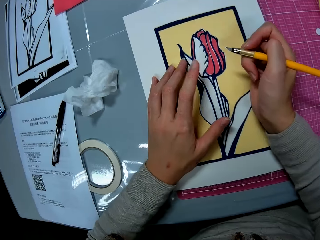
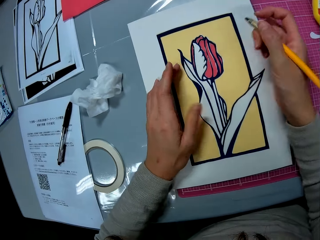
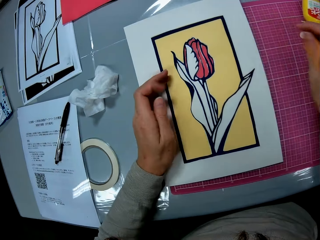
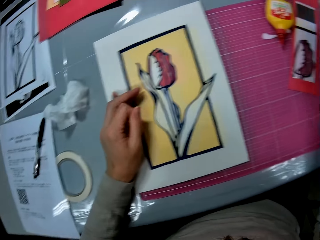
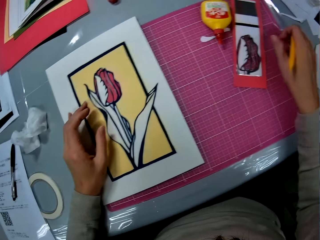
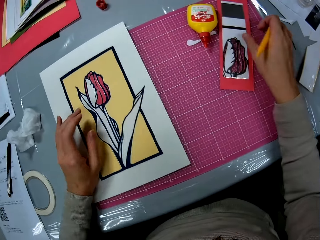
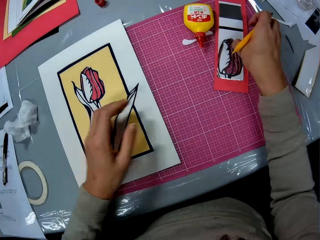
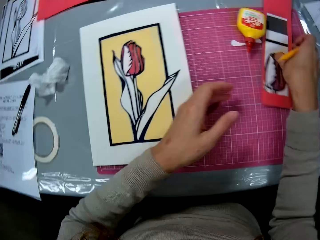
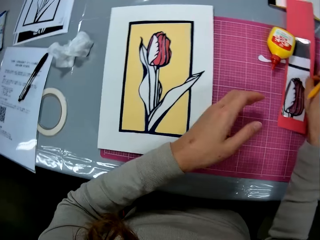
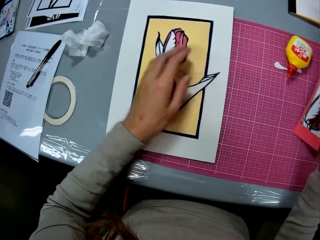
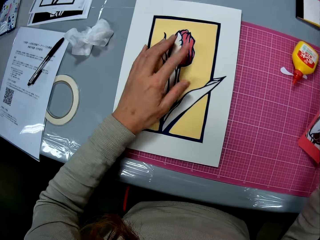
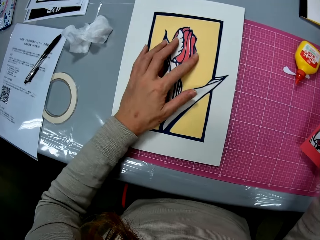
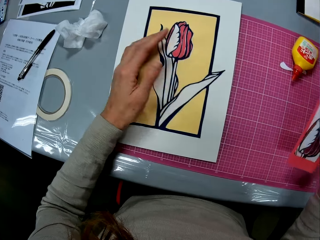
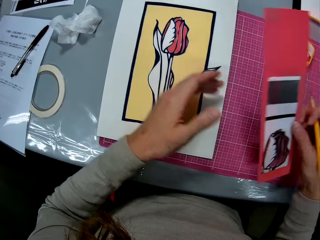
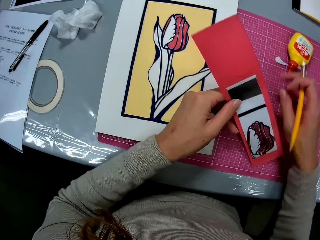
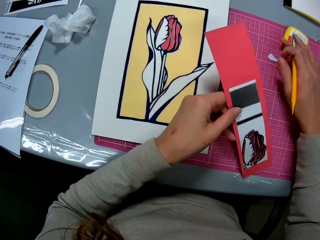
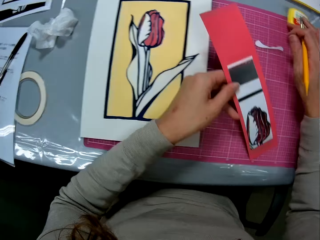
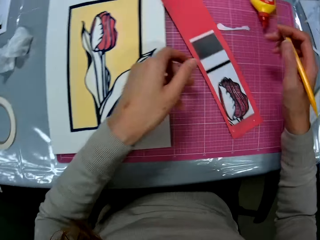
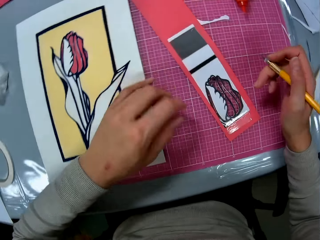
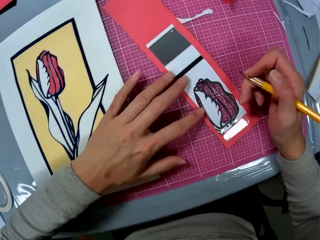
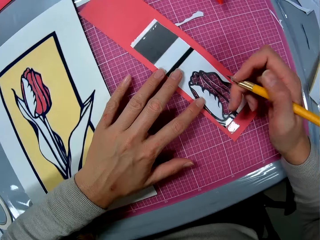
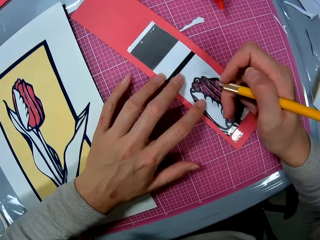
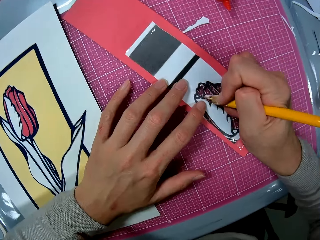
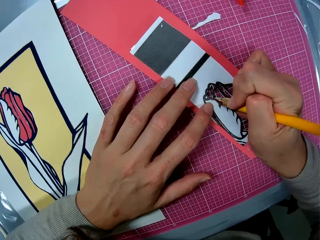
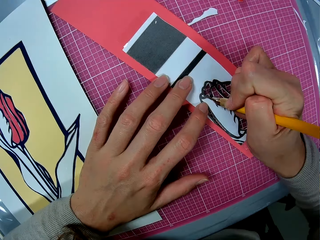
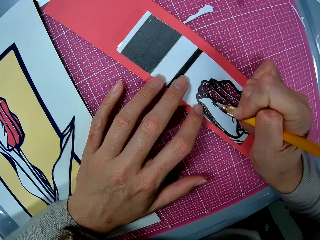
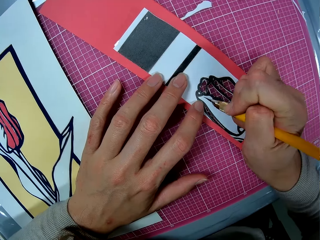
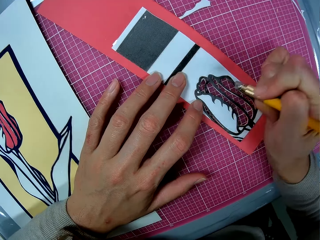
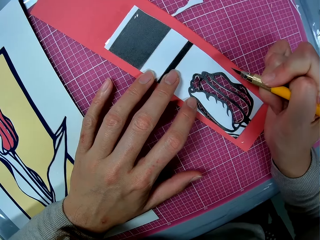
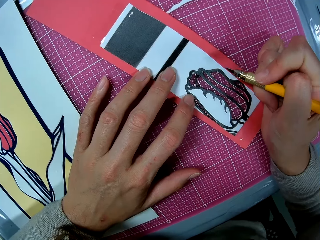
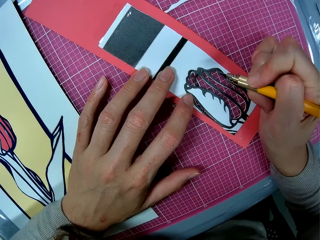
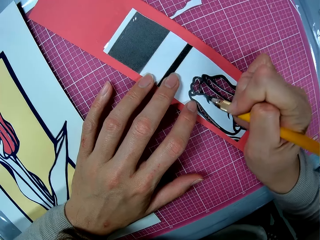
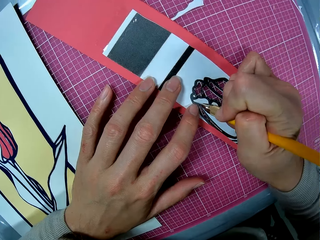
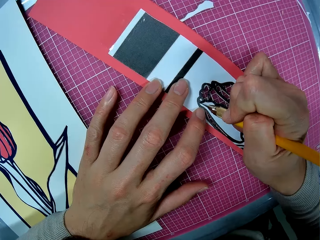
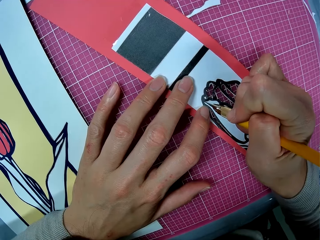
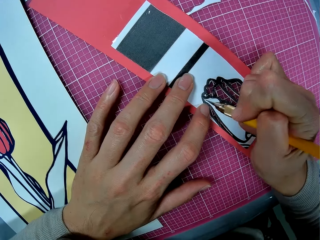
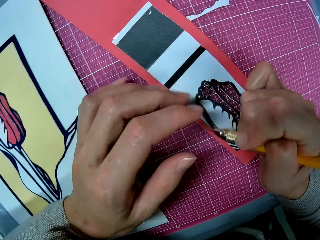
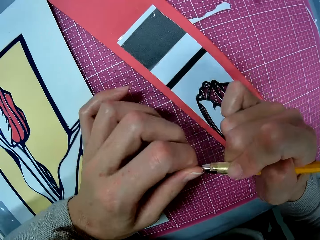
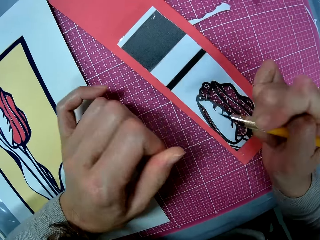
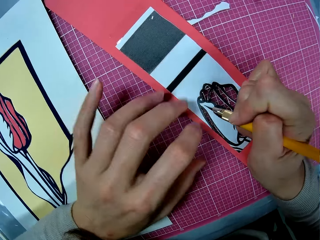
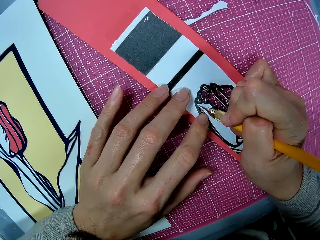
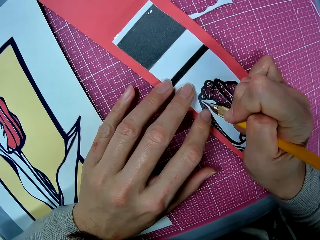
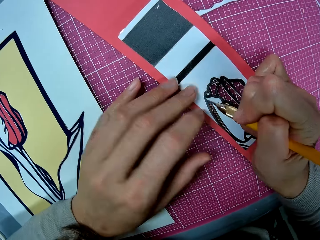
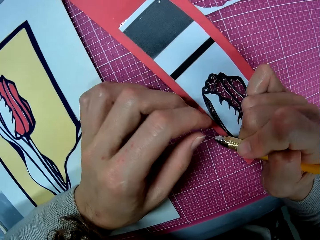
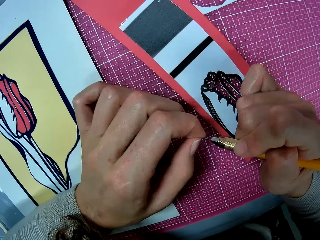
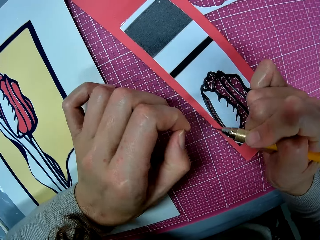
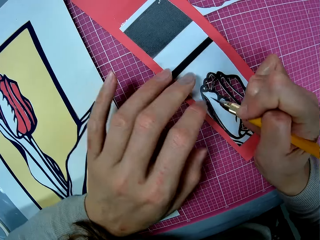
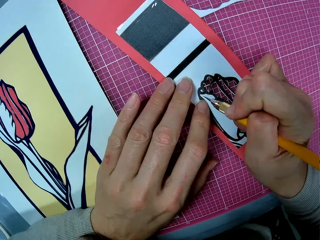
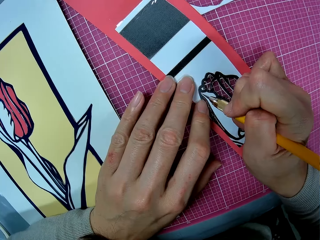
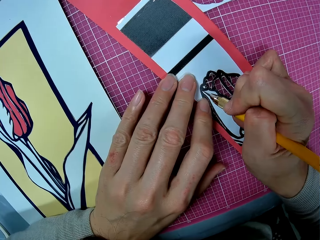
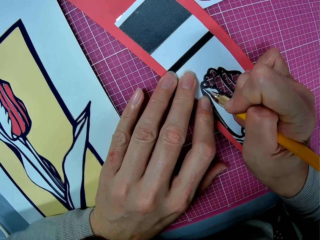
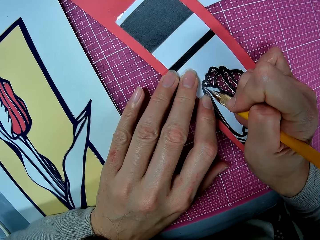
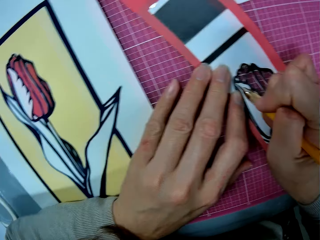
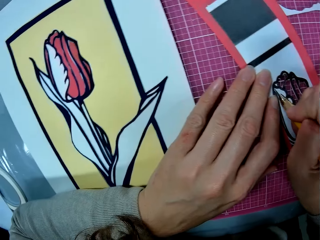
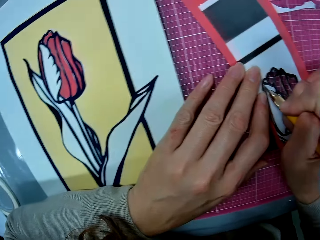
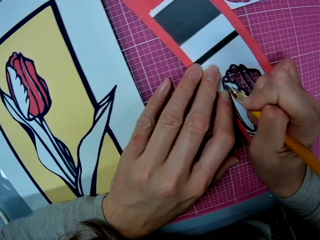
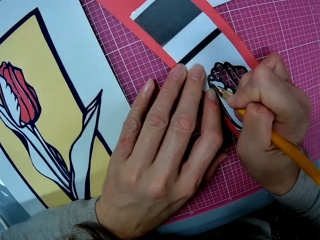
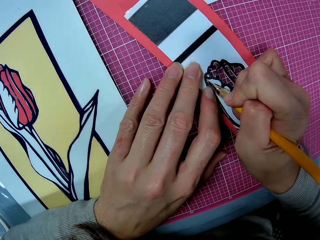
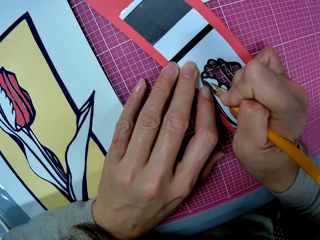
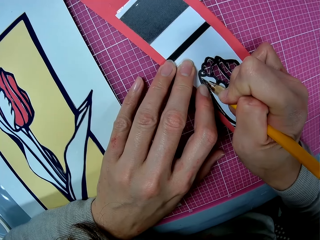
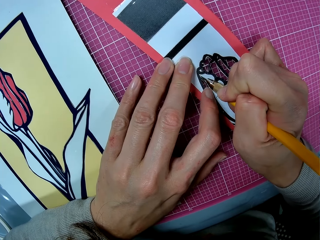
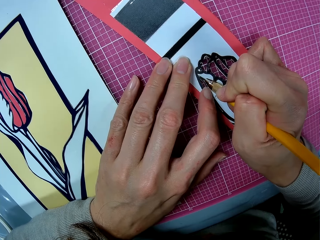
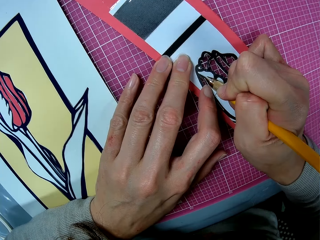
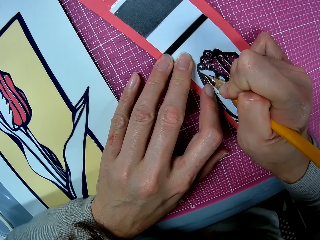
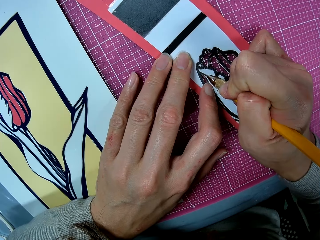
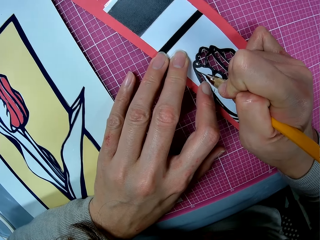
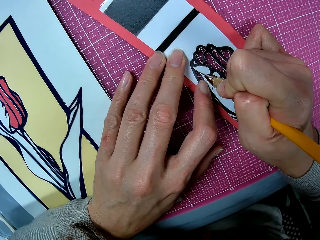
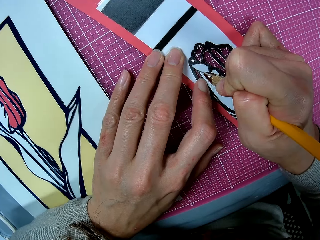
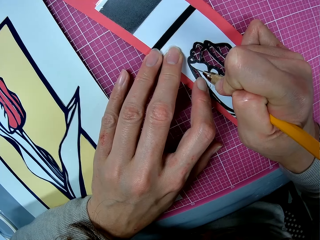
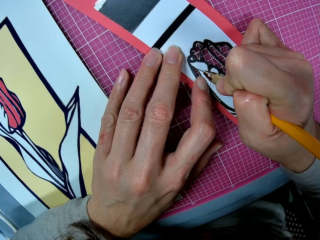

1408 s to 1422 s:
The camera wearer picks up the cardboard on the cutting mat. He moves the glue on the cutting mat. He holds the decoration. He drops the cardboard on the cutting mat. He cuts the decoration. He wipes the blade of the craft knife with his hand. He cuts out a piece from the cardboard with the craft knife.

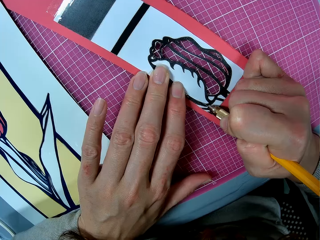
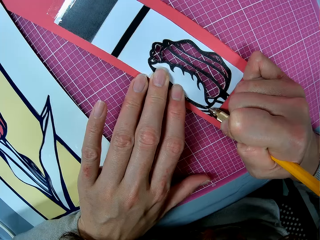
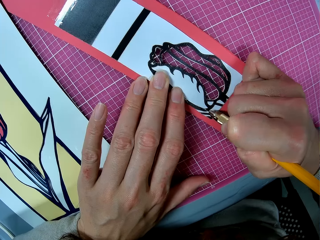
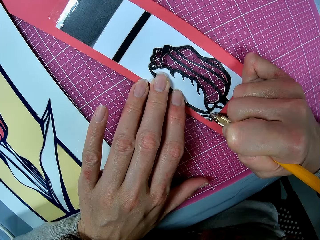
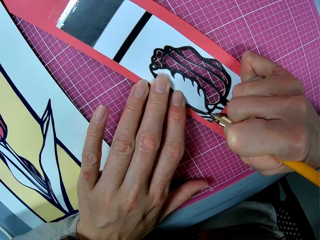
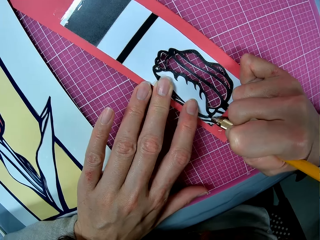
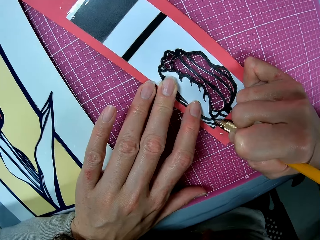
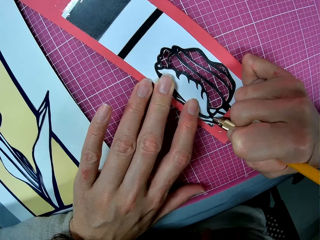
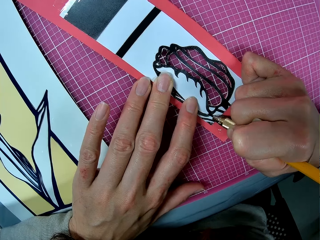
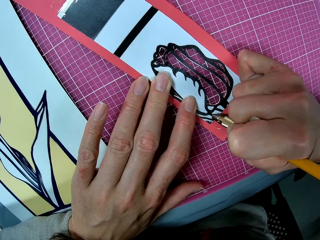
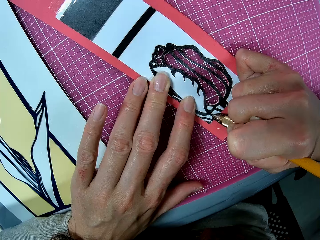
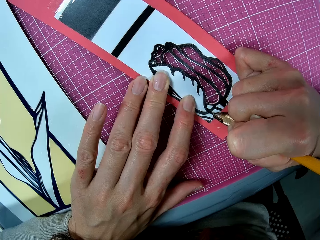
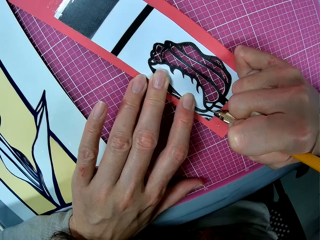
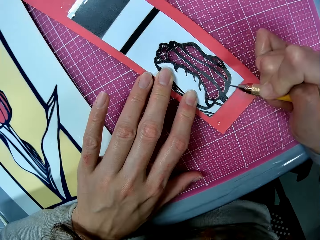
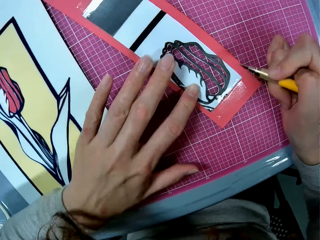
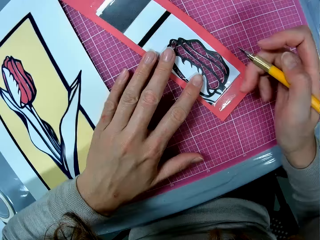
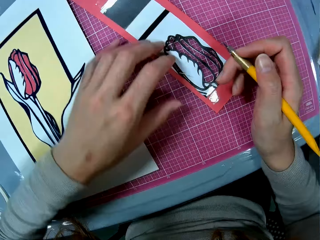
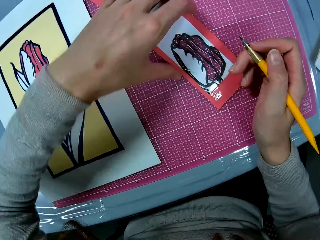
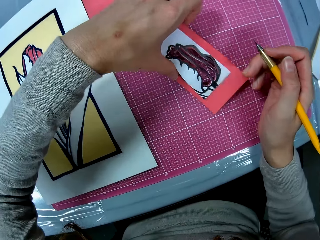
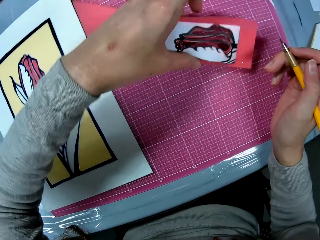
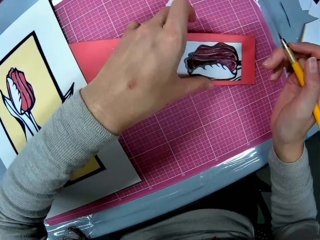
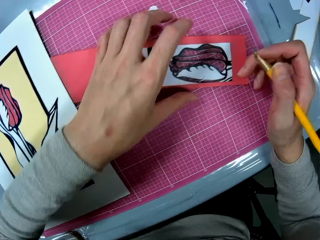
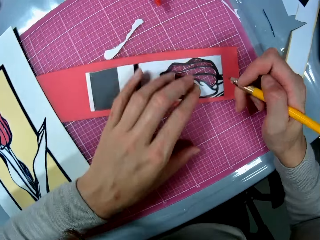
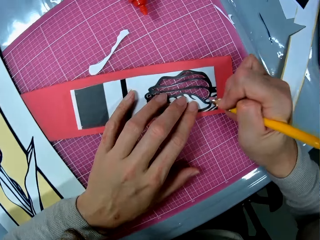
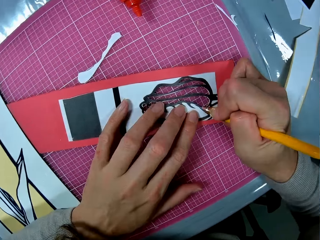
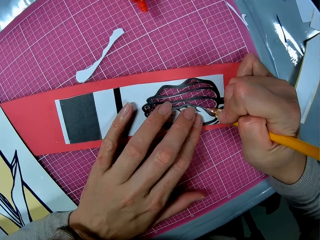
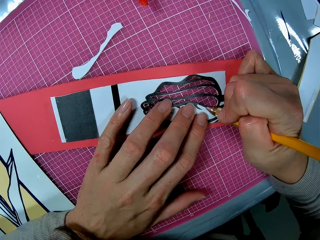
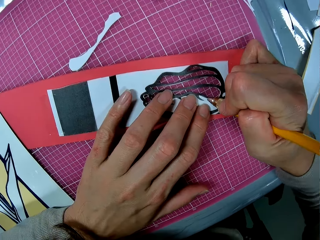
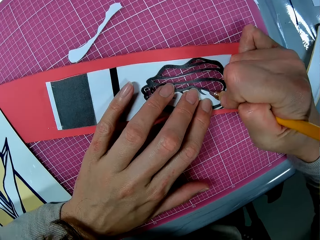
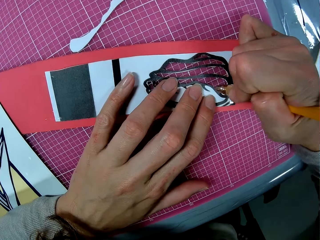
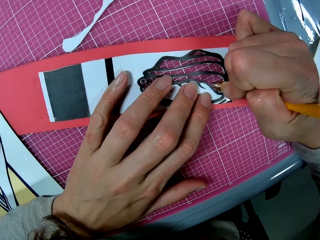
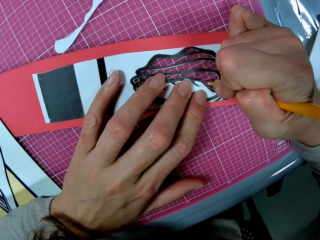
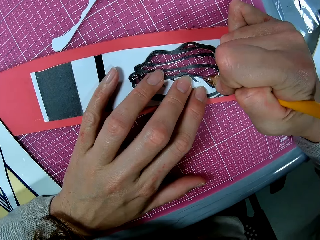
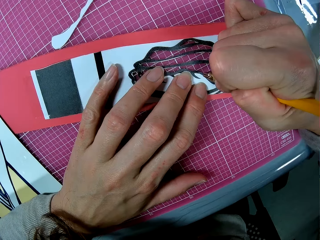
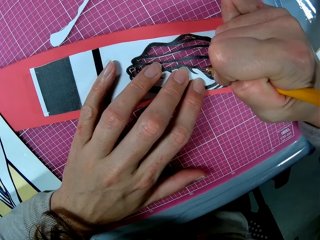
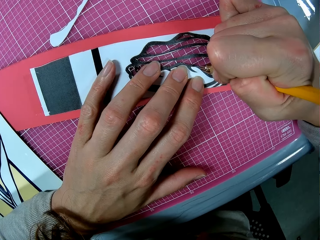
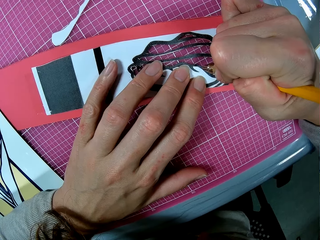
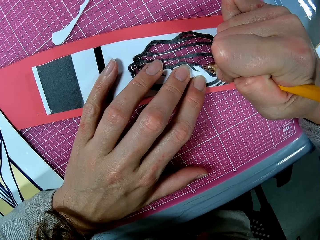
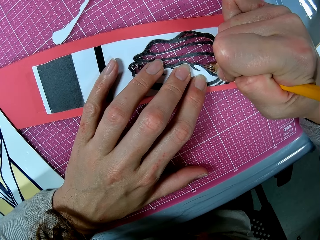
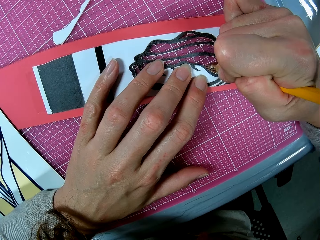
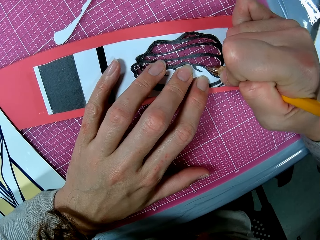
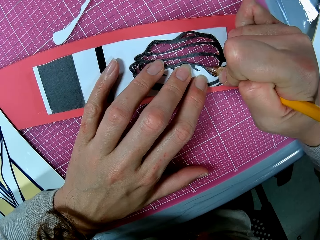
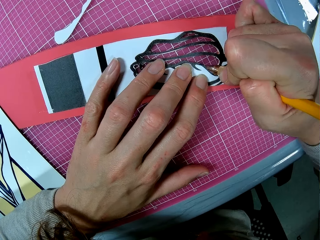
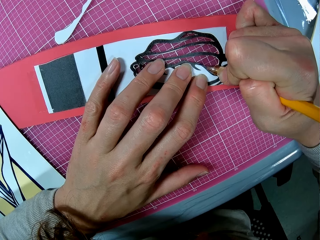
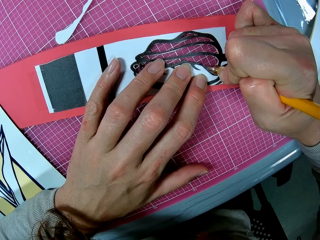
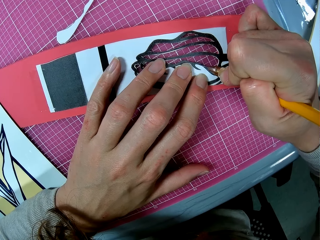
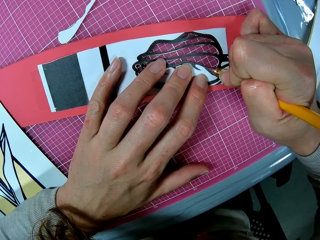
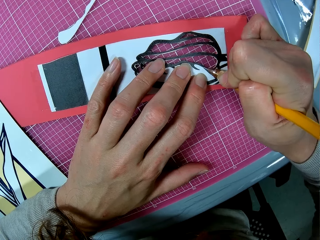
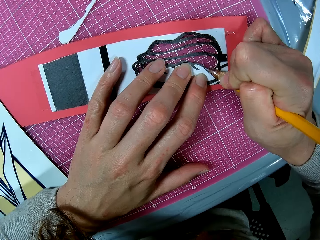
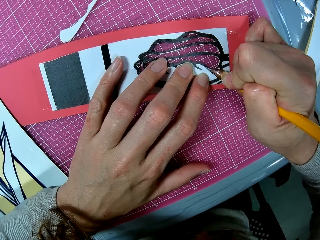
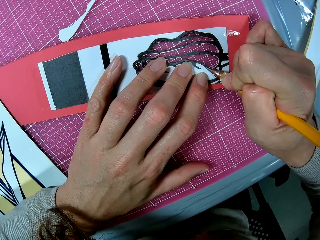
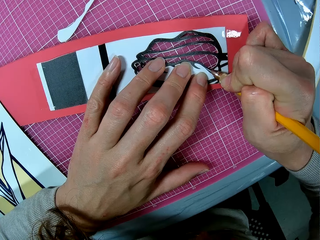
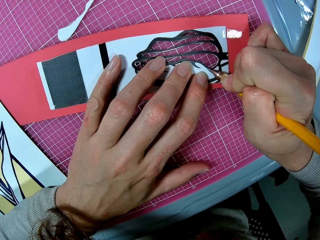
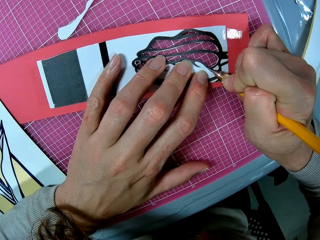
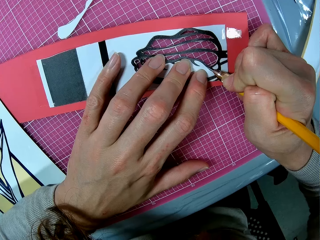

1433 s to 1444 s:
The camera wearer adjusts the cardboard. They turn the decoration. They cut out the piece from the cardboard with the craft knife.
